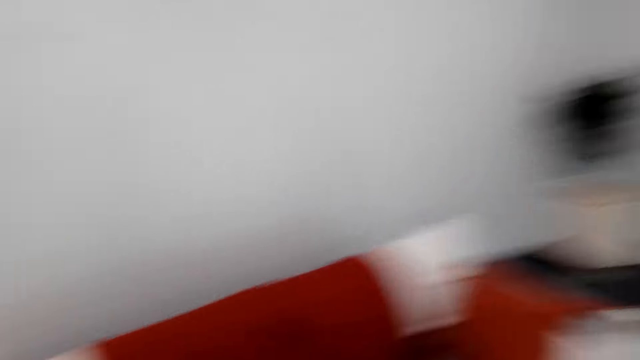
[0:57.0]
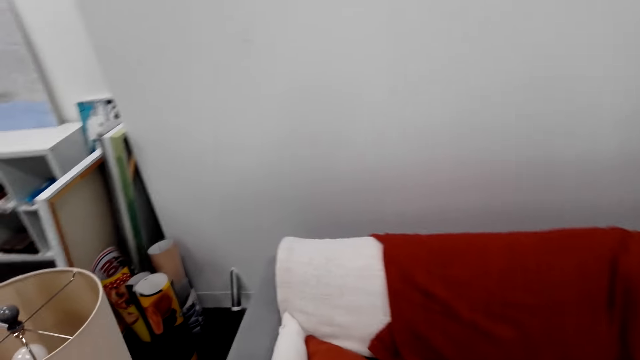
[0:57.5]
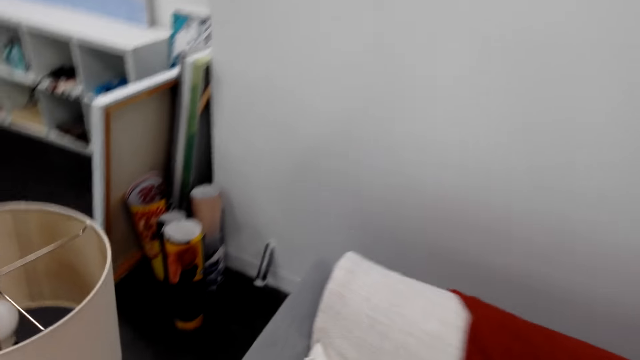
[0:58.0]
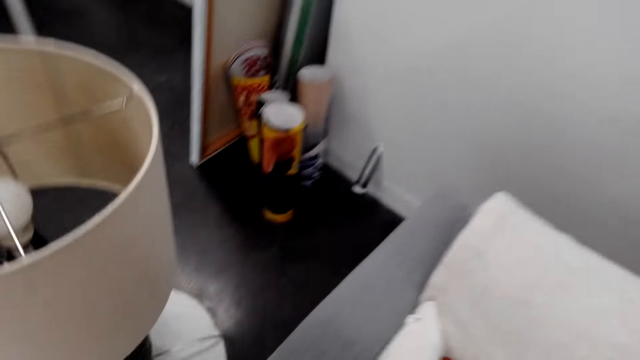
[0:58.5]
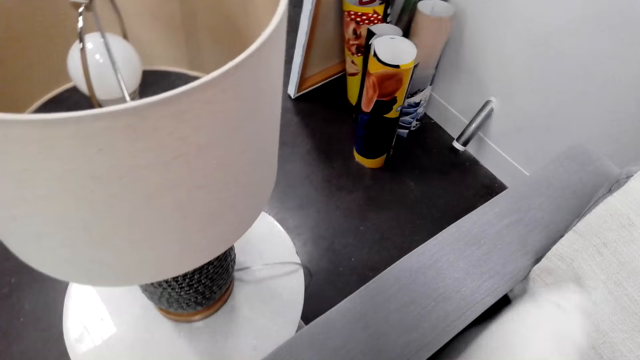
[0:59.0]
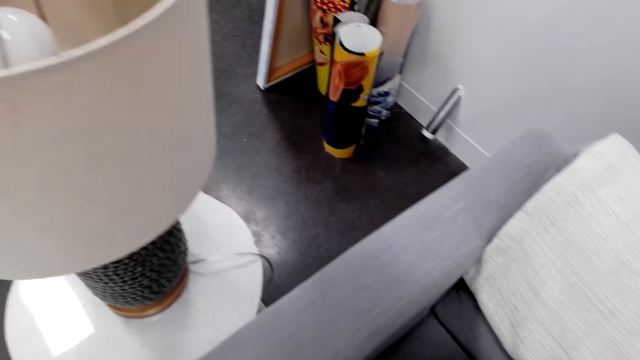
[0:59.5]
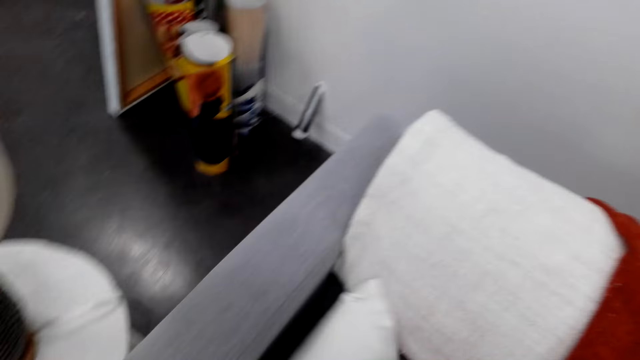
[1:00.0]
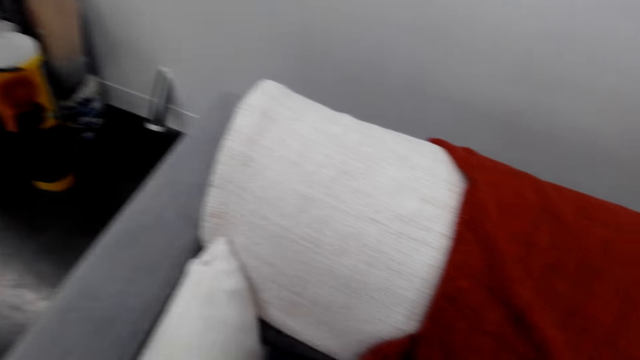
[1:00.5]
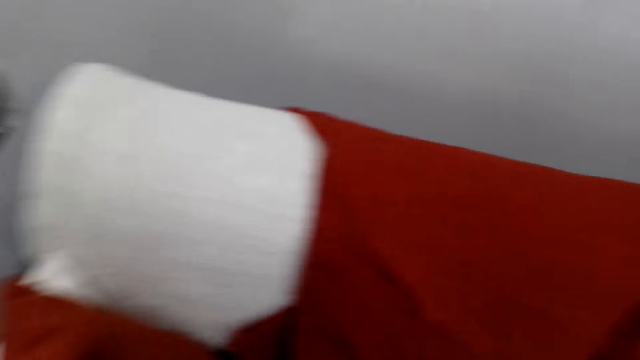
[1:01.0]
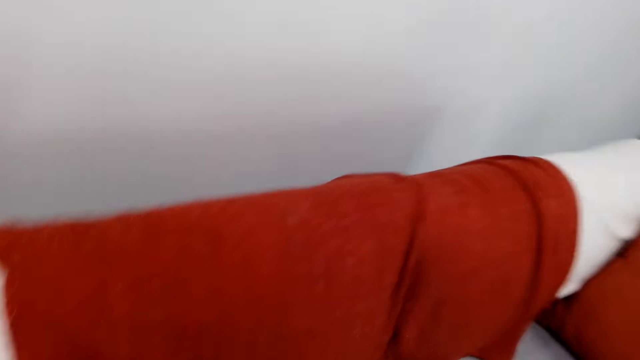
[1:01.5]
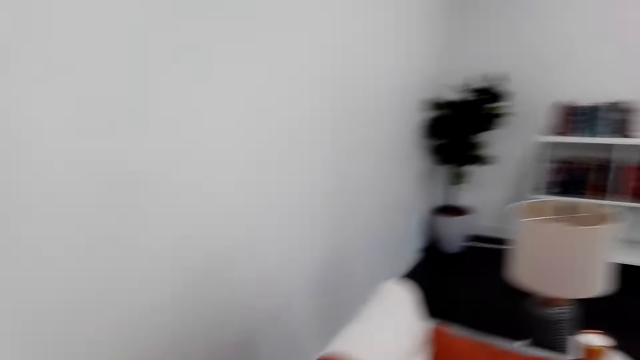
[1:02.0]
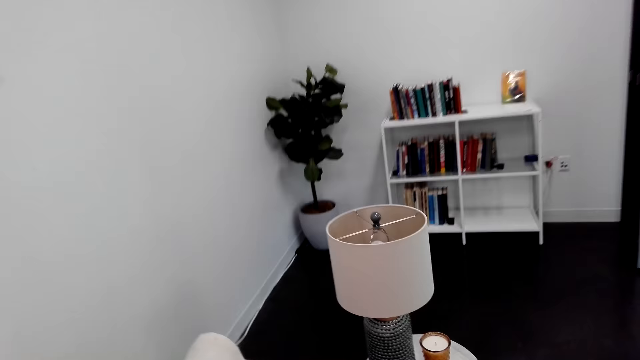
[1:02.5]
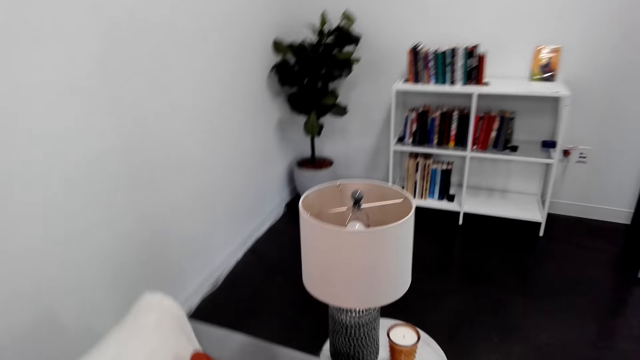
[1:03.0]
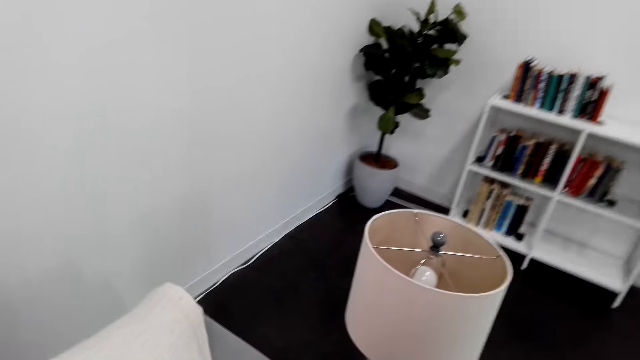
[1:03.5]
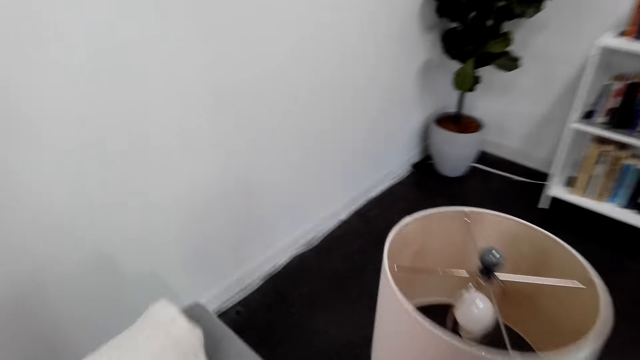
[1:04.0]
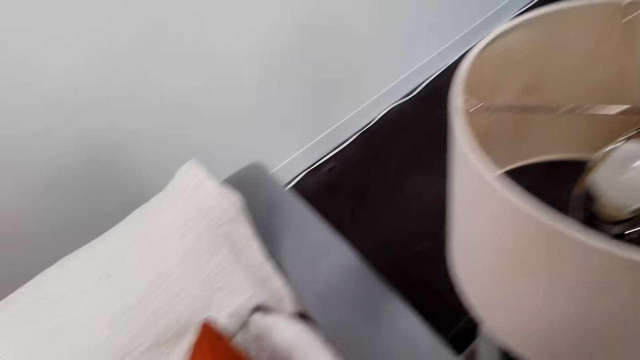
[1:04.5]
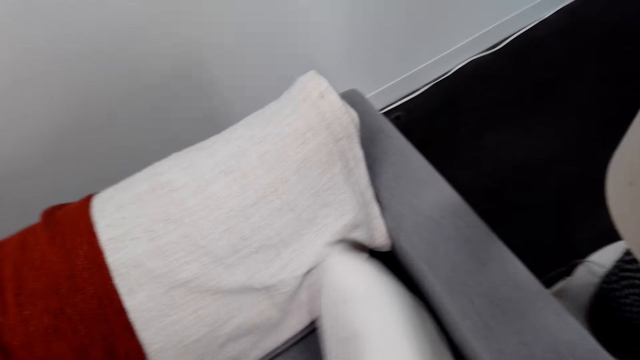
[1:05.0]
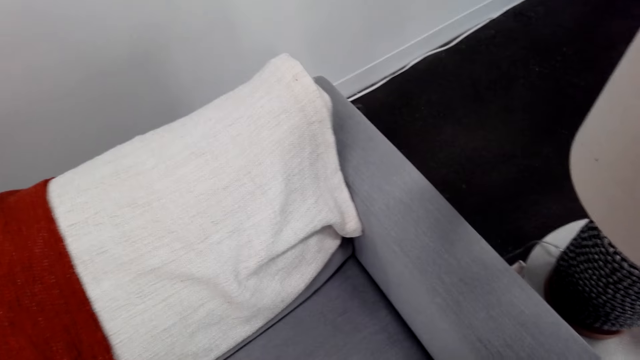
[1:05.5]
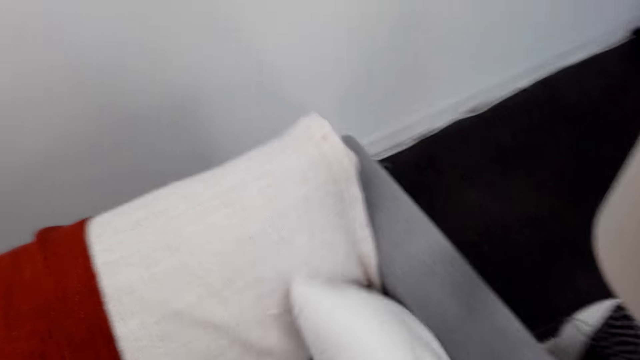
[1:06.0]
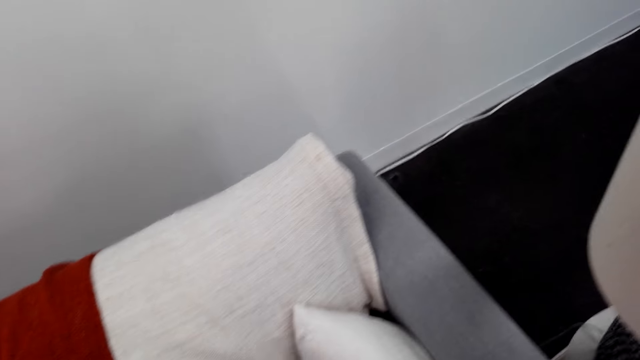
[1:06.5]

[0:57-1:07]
The camera wearer looks around the room. They move the throw pillow on the sofa. They turn around and walk on the floor. They move the pillow on the sofa.

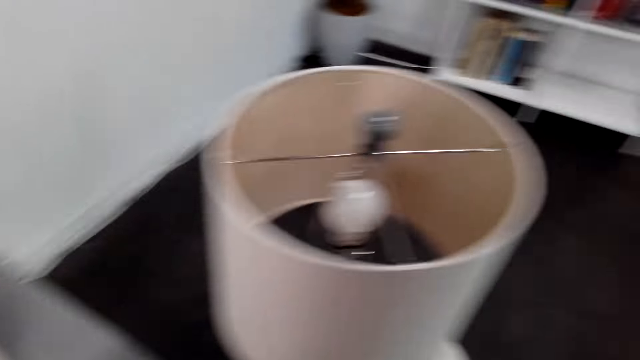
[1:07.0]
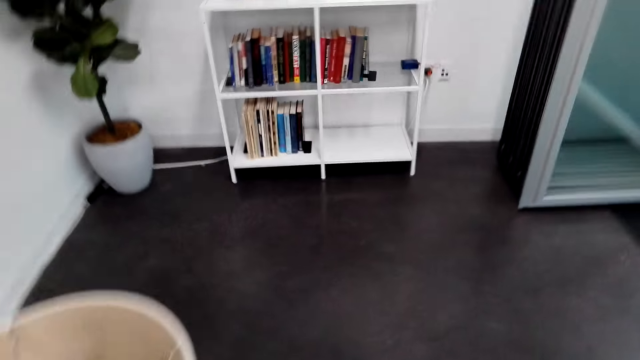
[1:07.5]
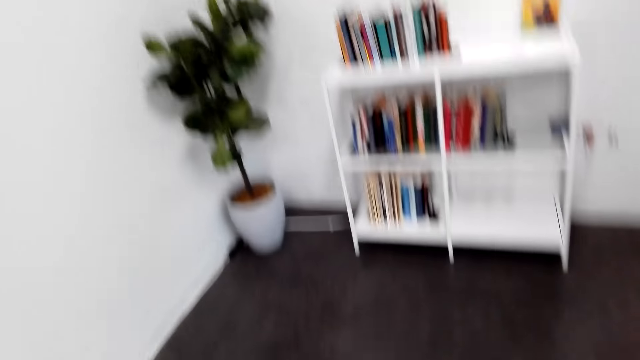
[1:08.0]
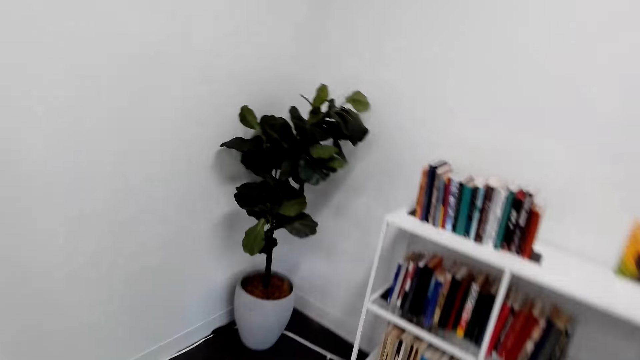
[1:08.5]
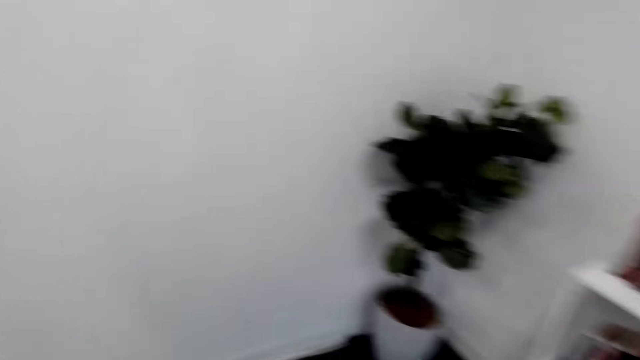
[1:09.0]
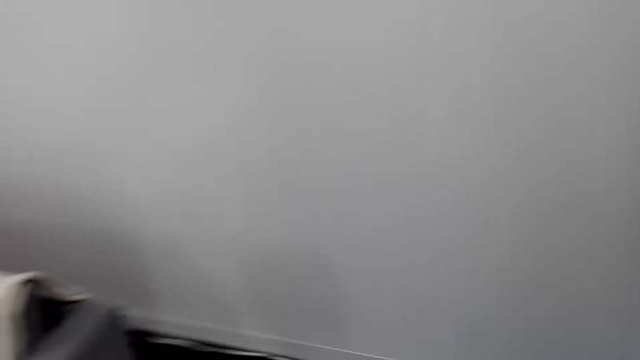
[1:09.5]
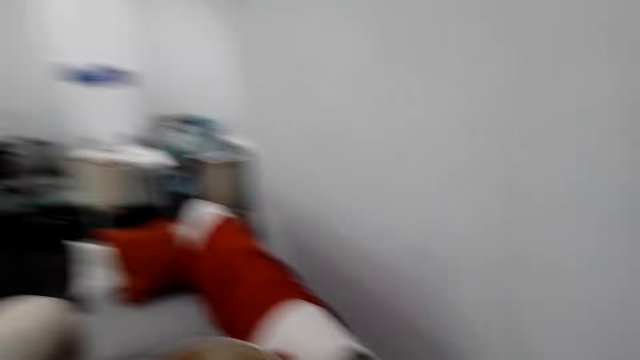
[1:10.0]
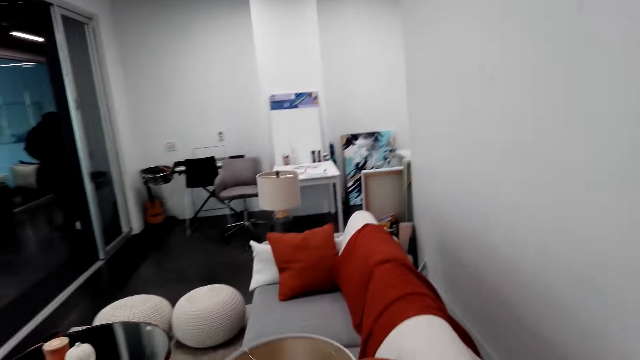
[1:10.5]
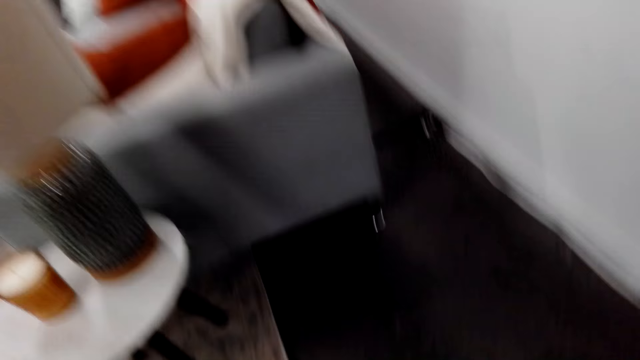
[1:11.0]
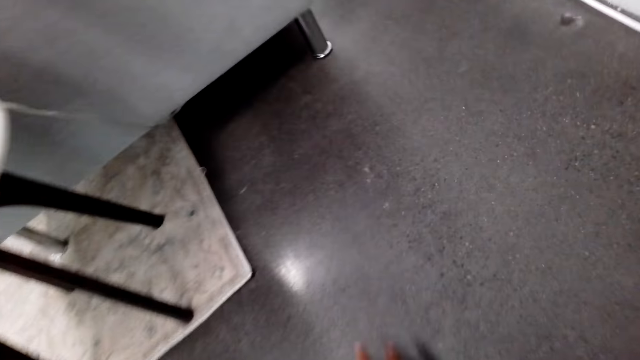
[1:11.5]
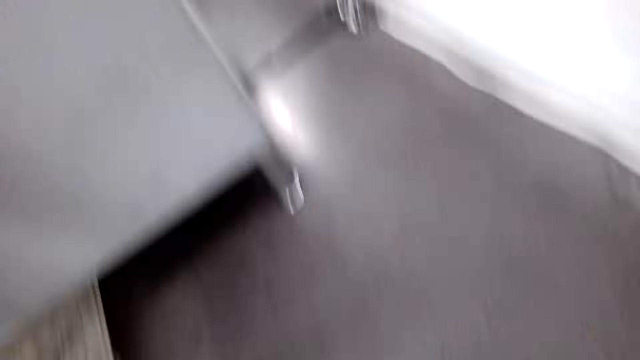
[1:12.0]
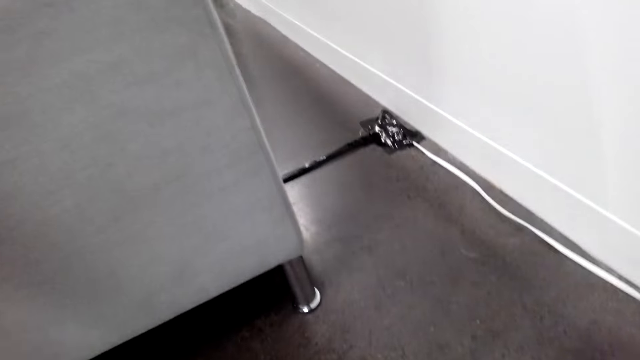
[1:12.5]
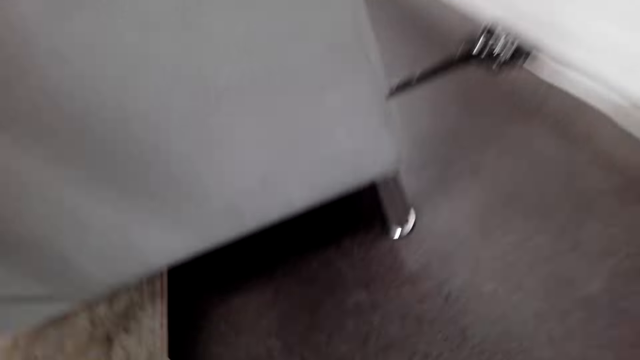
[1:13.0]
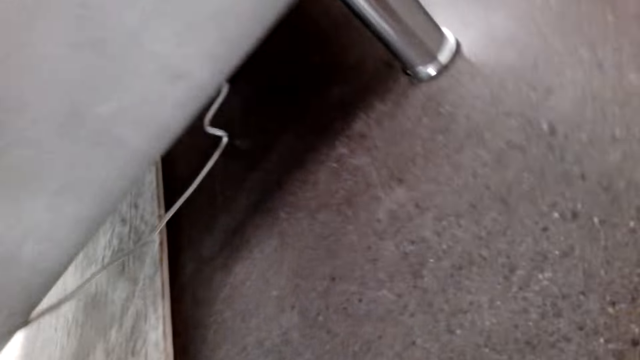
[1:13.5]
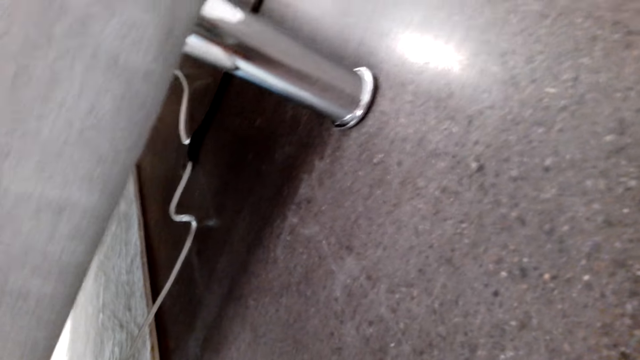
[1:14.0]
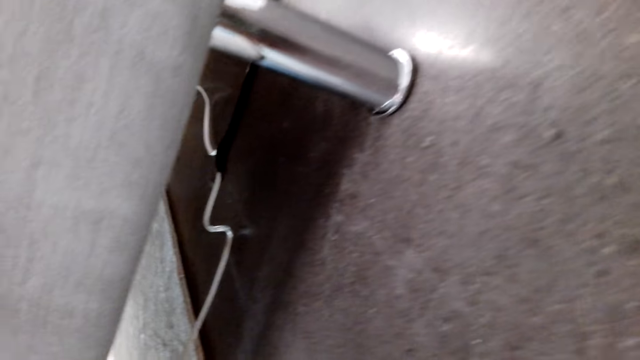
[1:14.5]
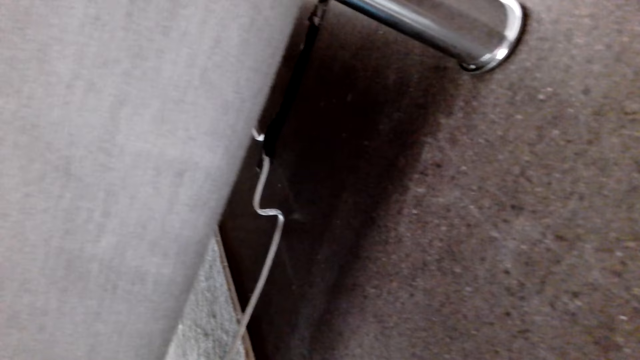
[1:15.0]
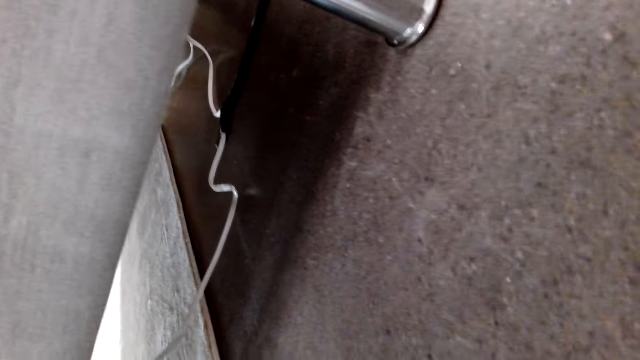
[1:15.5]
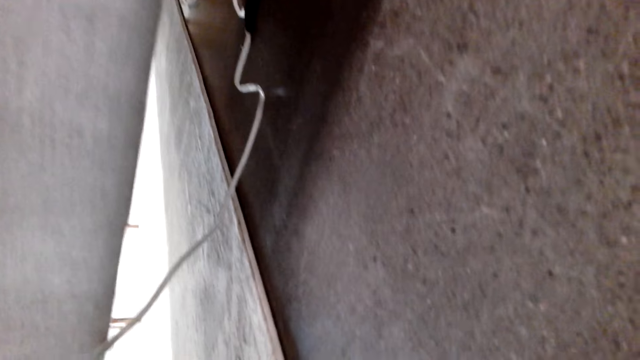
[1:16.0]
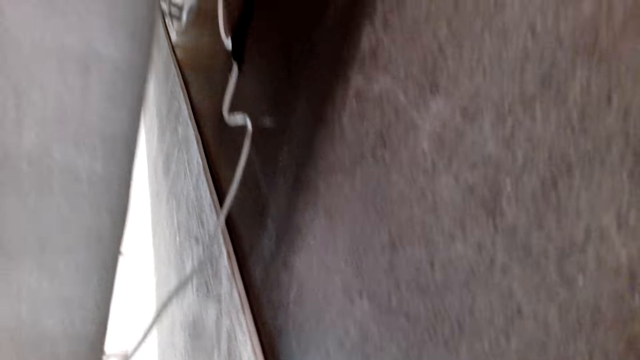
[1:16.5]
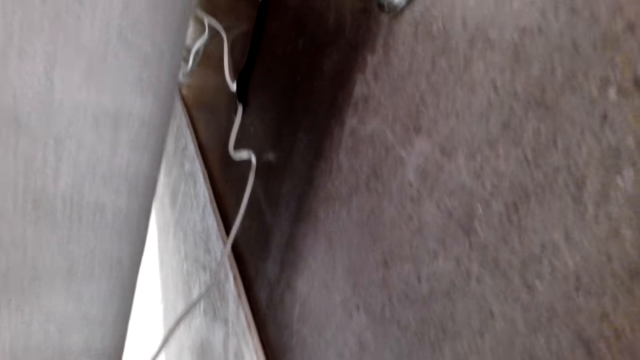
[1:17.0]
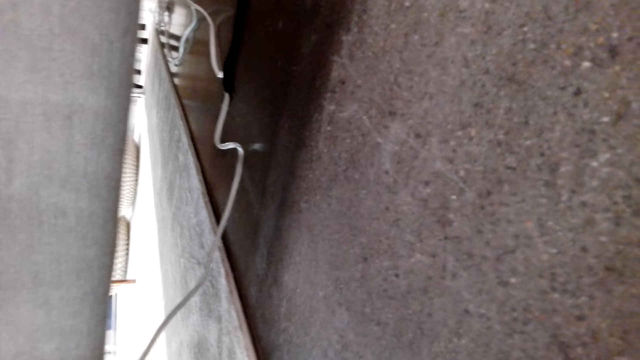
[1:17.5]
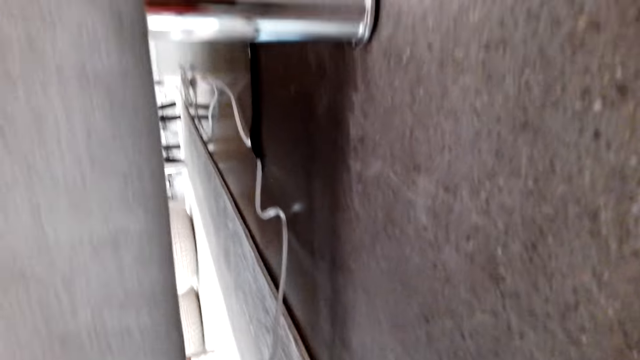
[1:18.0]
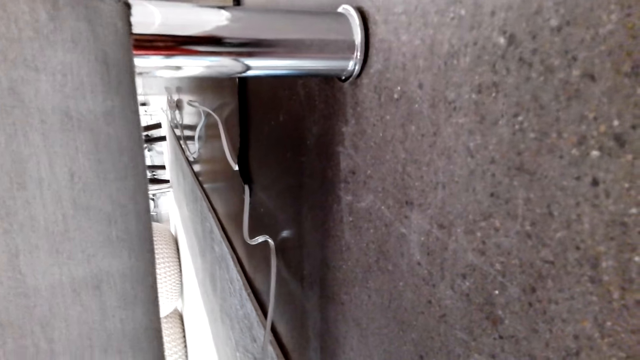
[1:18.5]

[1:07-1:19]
The camera wearer turns around and walks around in the hotel. They look around the hotel and turn around. They kneel down on the floor. They bend on the floor and touch the floor. They look under the sofa.
